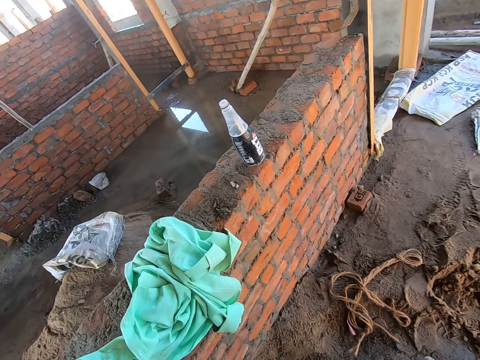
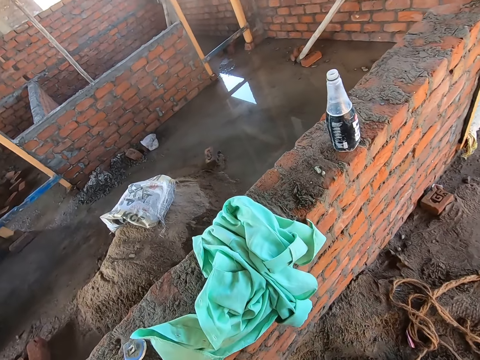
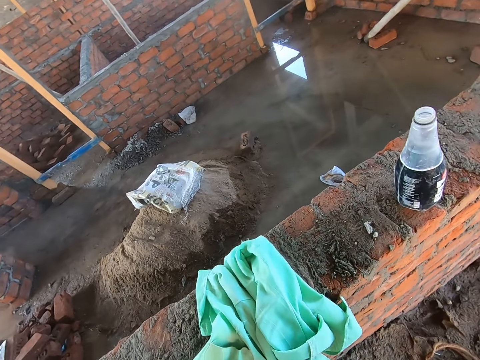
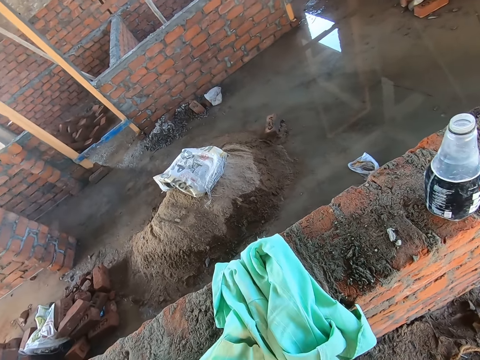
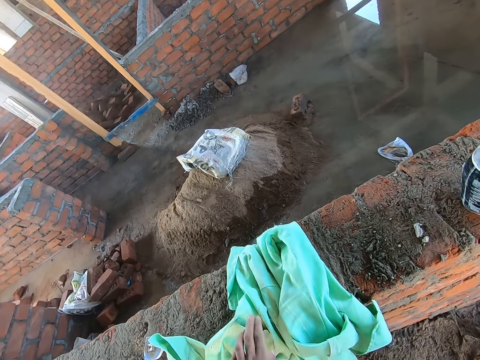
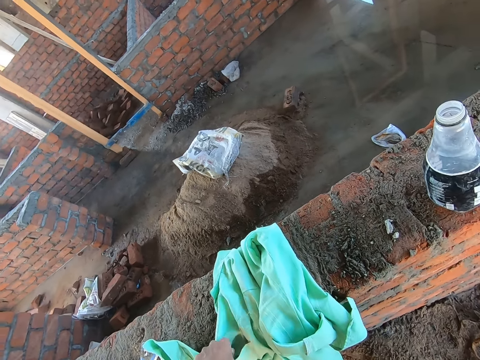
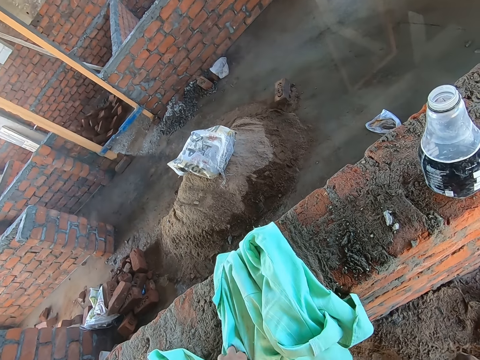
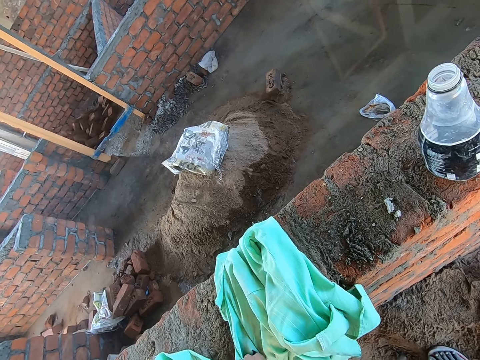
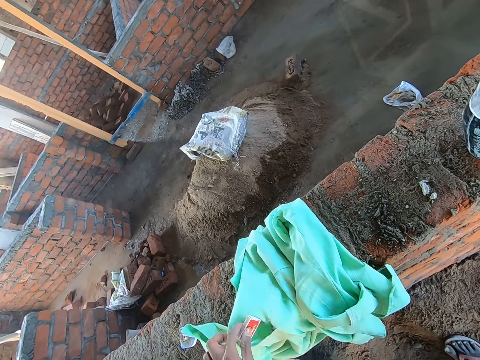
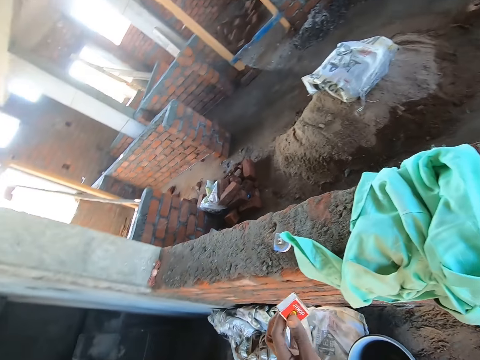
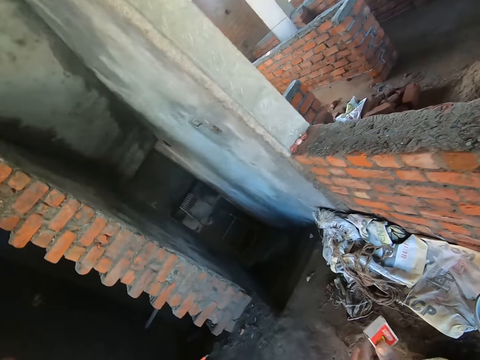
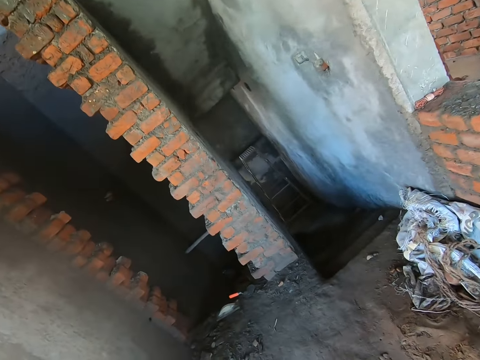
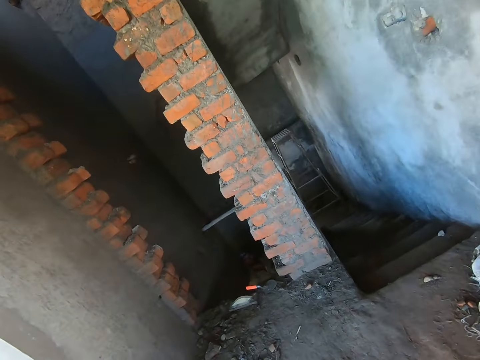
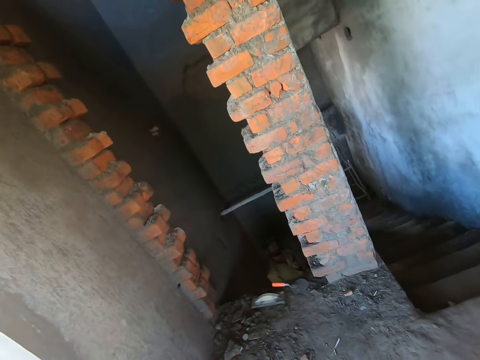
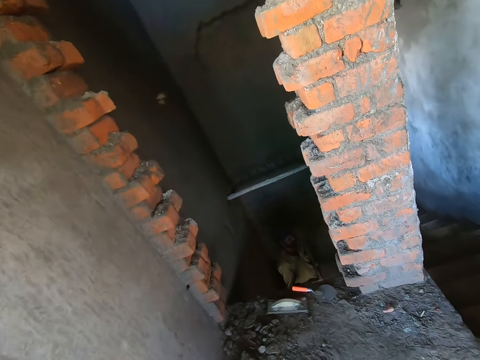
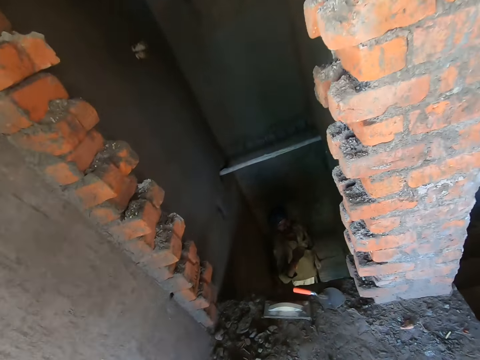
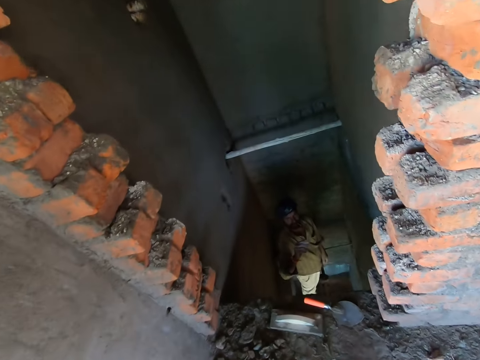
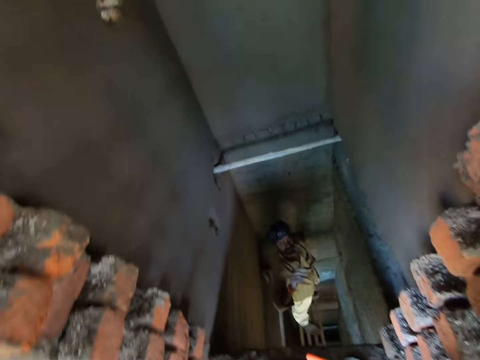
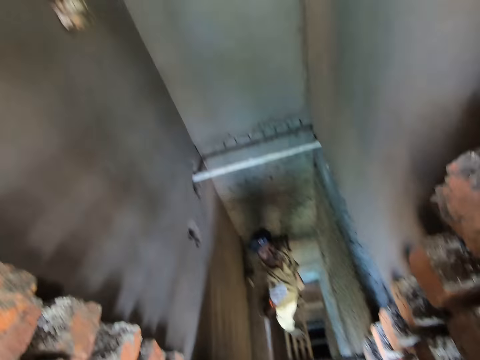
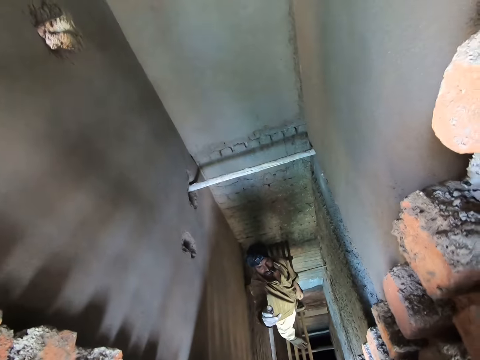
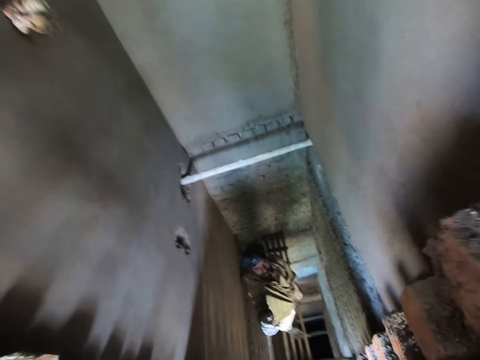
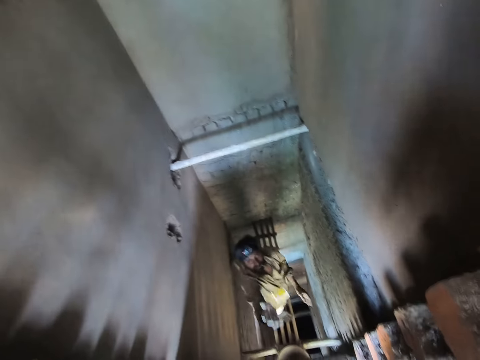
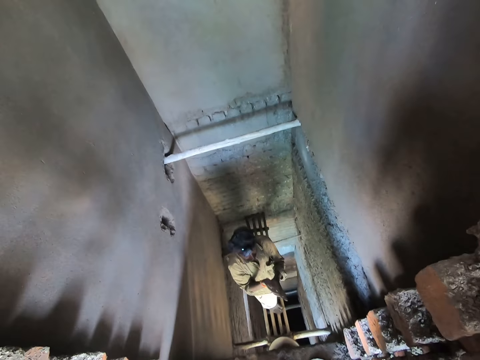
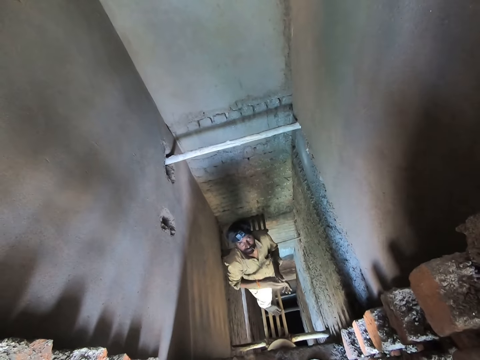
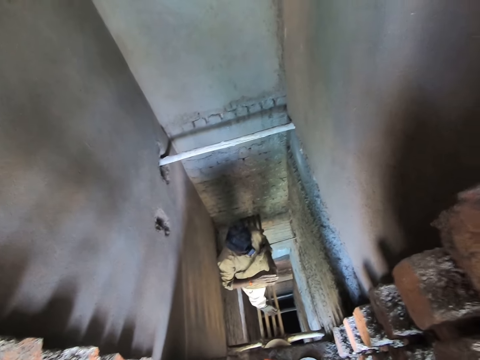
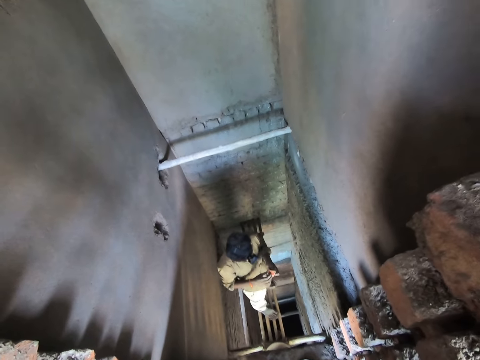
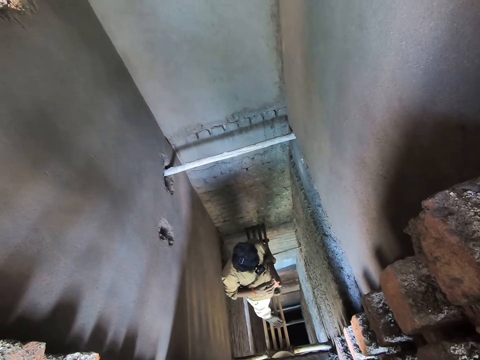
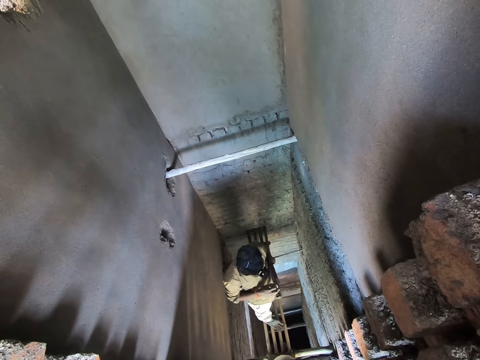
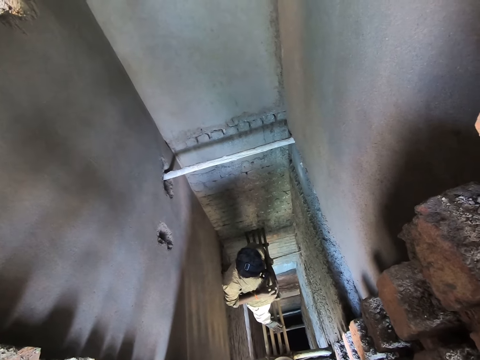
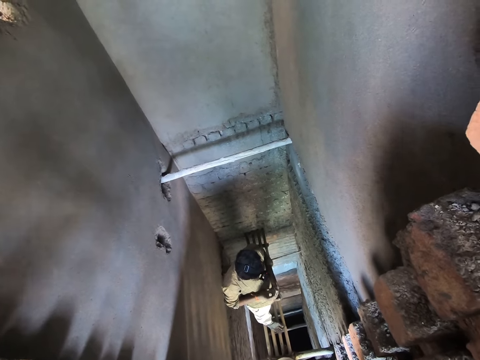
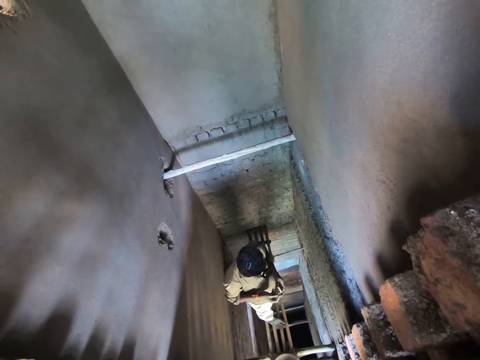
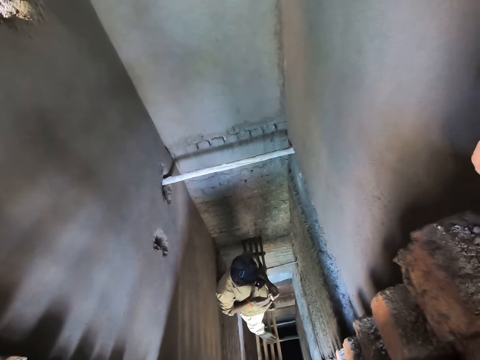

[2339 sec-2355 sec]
The camera wearer picks a matchbox from a shirt's pocket on a brick wall with his left hand. He moves around the building and converses with the man. He throws the matchbox in his left hand to the man. The man picks a matchstick from the matchbox in his left hand with his right hand. The camera wearer stops along the building.

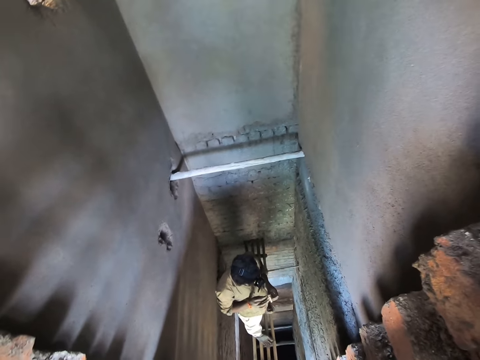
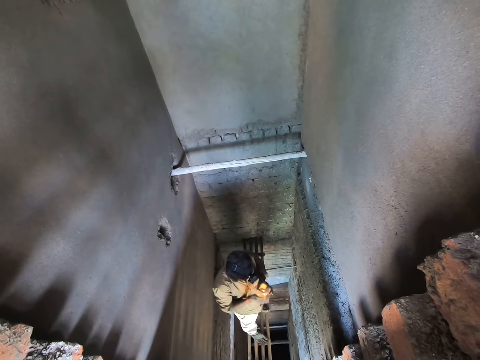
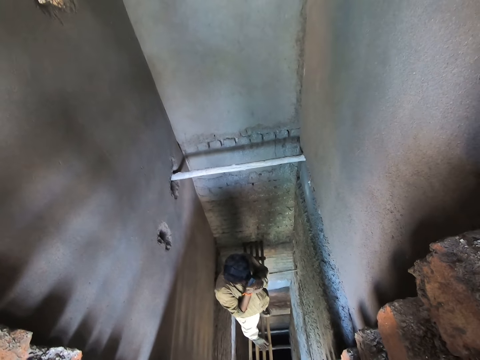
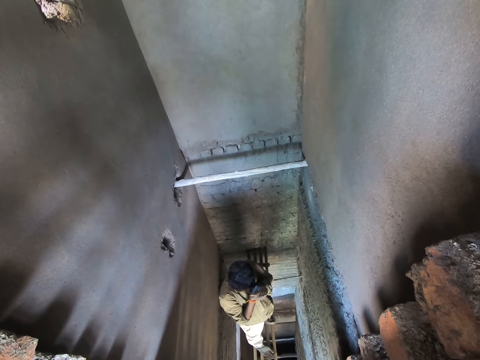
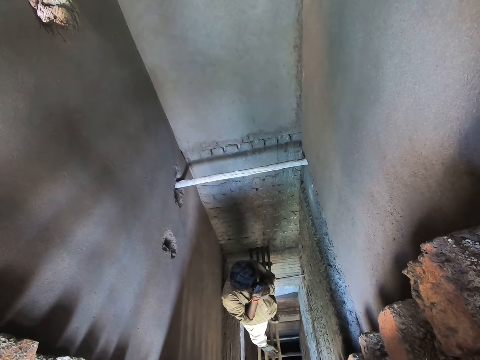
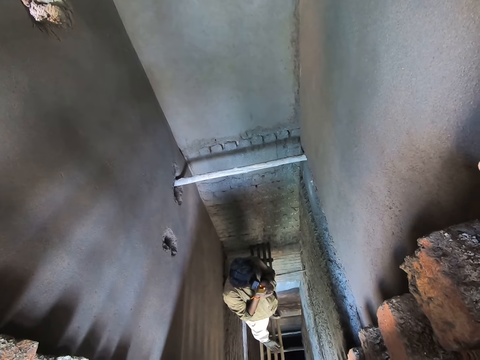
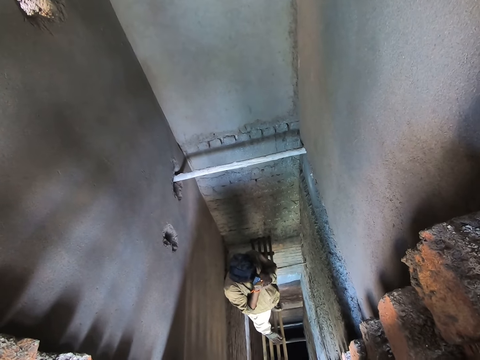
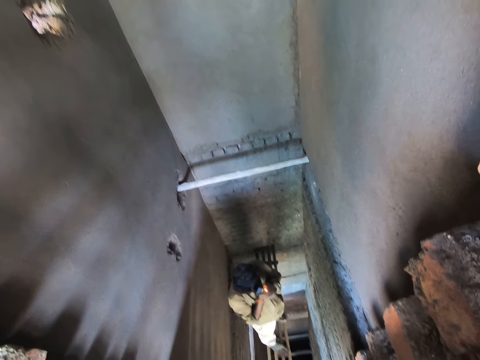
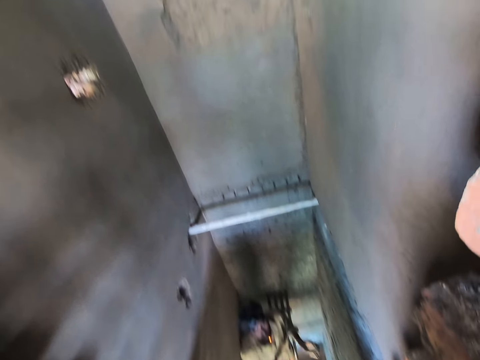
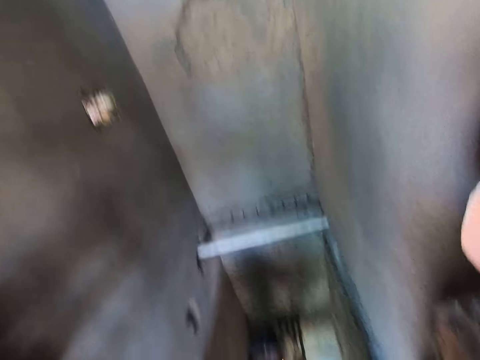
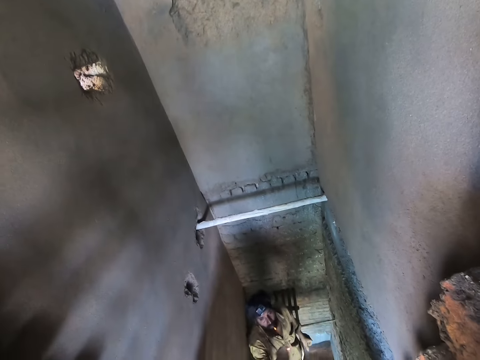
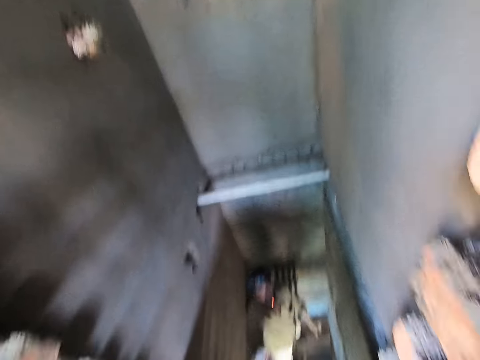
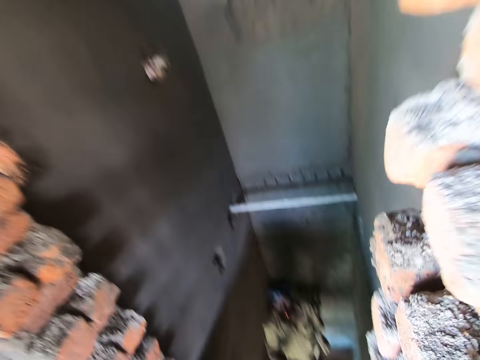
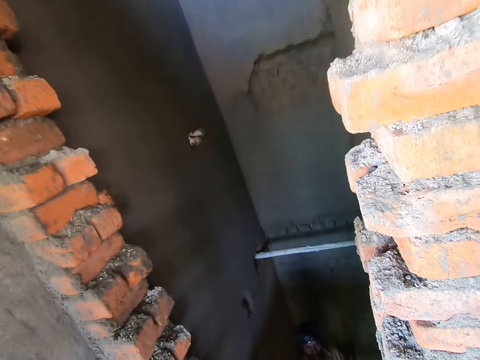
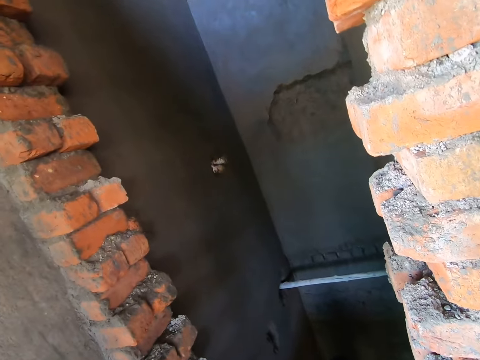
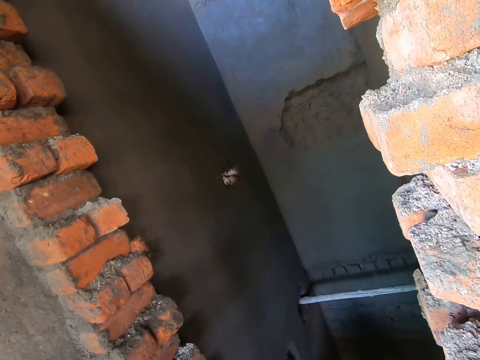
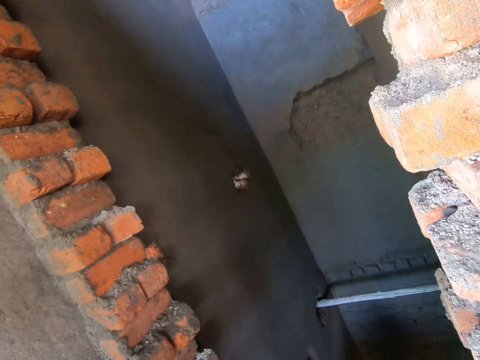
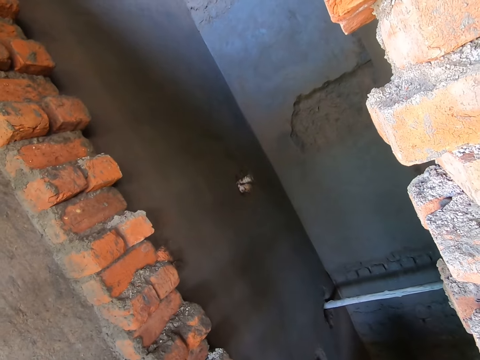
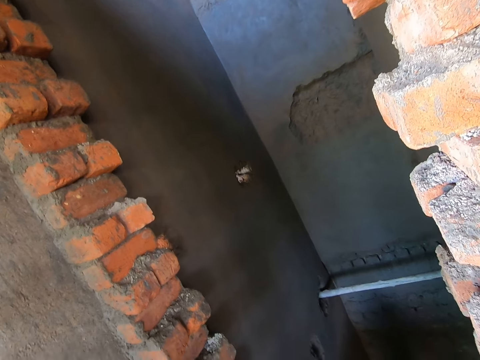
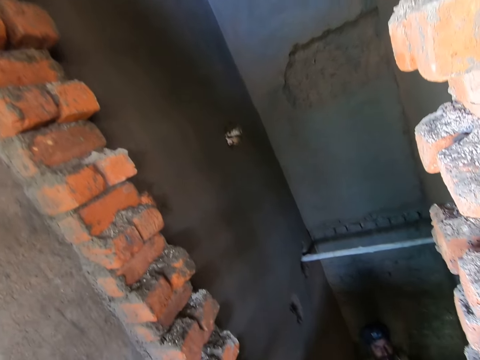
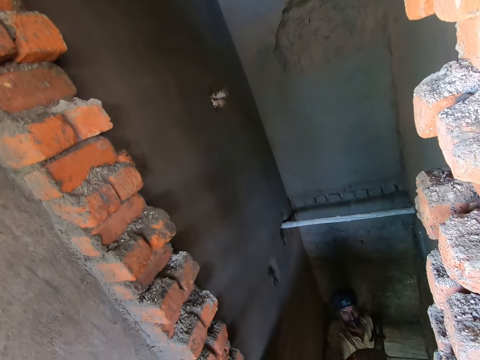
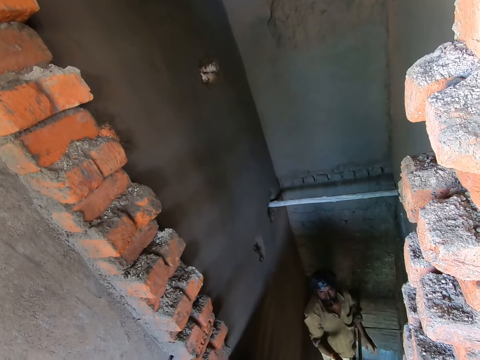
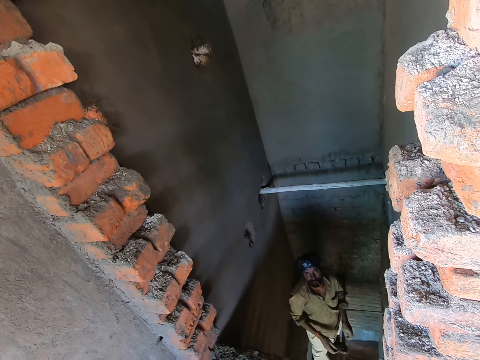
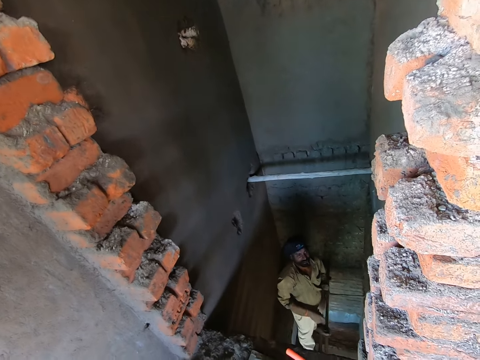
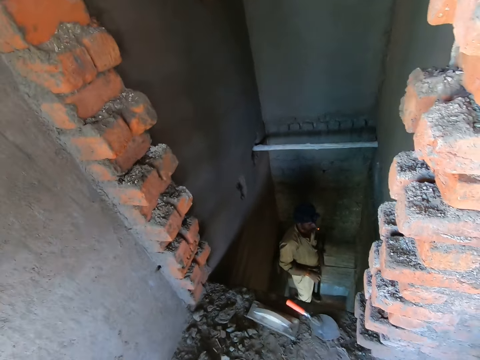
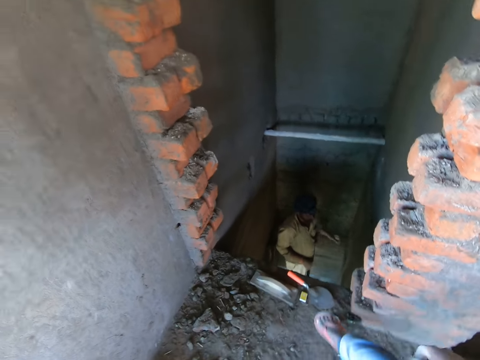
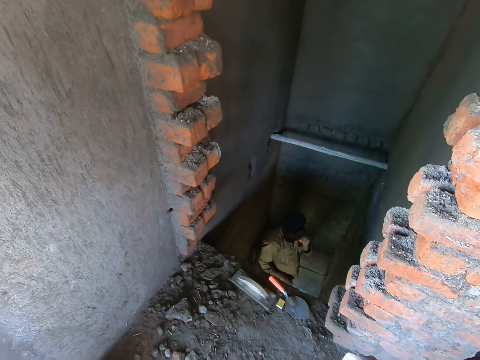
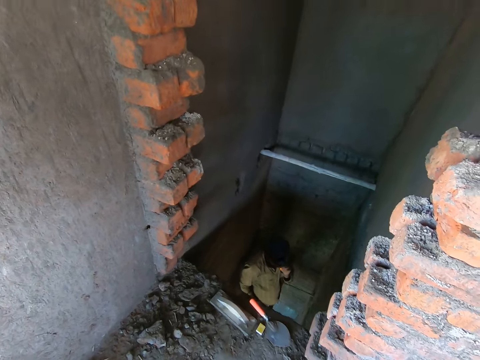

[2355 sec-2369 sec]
The man strikes the matchstick in his right hand on the matchbox in his left hand. The camera wearer looks around the building. The man ignites a cigarette in his mouth with the matchstick in his right hand. The man throws the matchbox in his right hand to the camera wearer and converses with the camera wearer. The camera wearer kicks the matchbox on the floor with his right leg.
